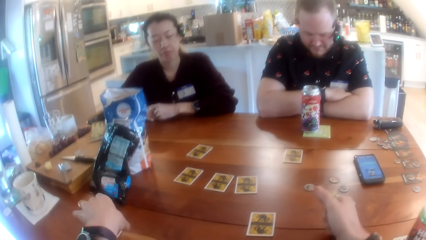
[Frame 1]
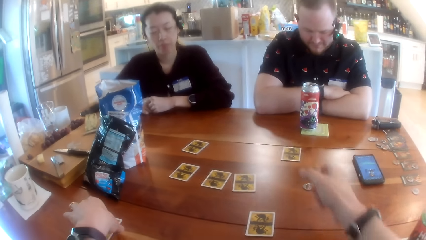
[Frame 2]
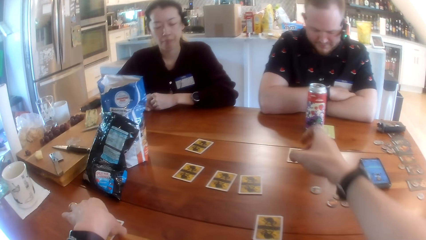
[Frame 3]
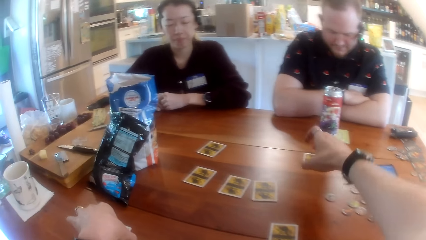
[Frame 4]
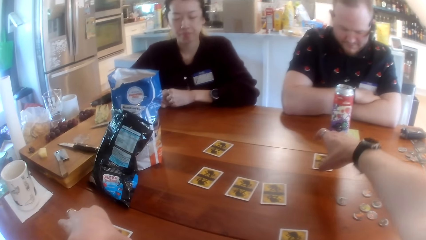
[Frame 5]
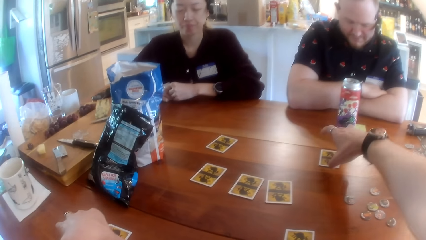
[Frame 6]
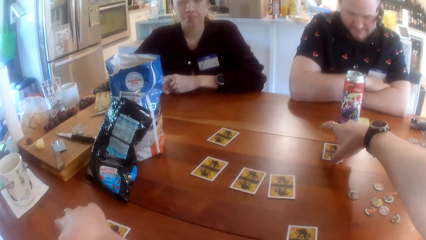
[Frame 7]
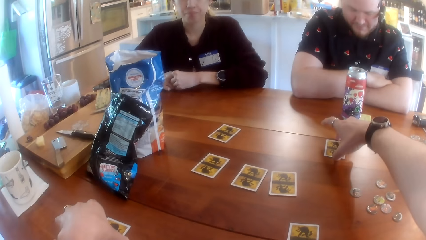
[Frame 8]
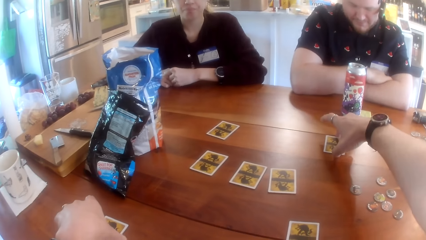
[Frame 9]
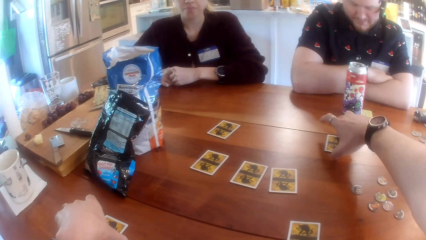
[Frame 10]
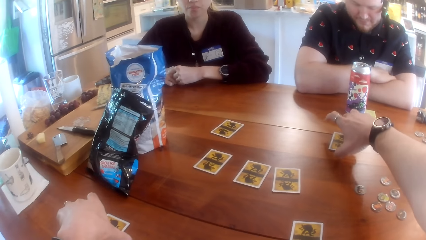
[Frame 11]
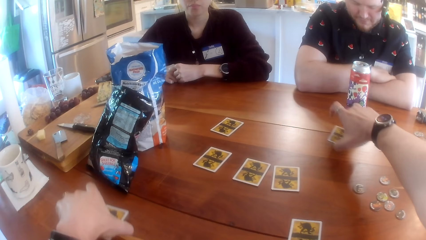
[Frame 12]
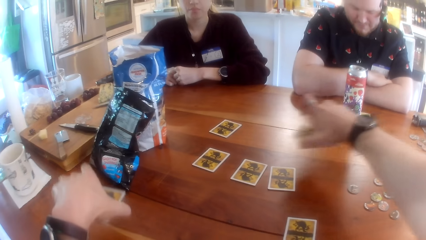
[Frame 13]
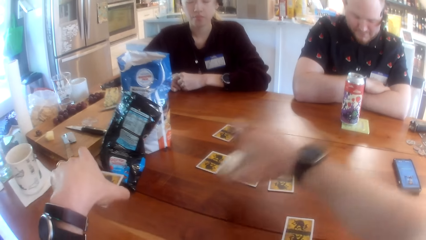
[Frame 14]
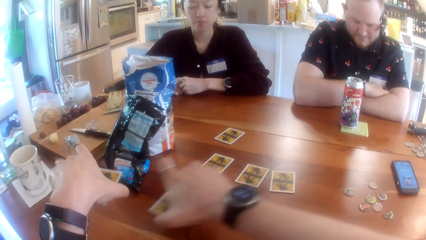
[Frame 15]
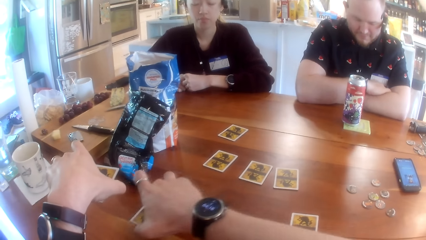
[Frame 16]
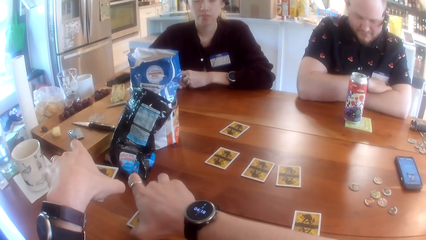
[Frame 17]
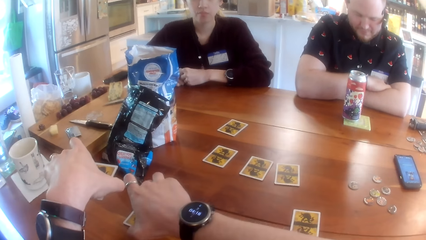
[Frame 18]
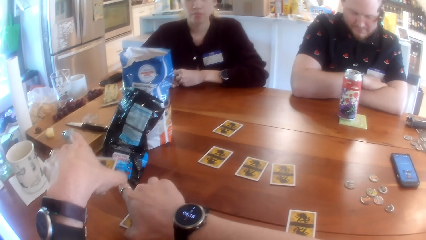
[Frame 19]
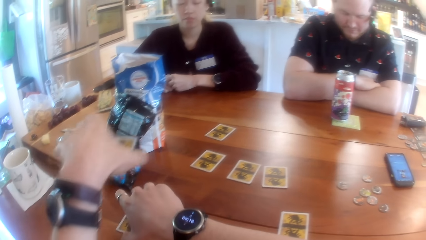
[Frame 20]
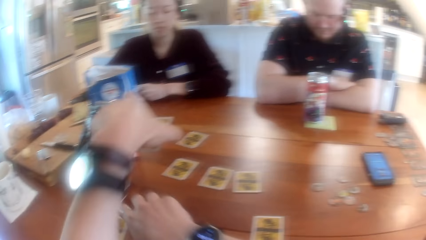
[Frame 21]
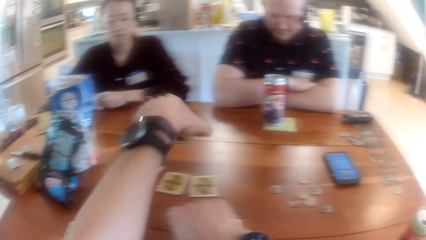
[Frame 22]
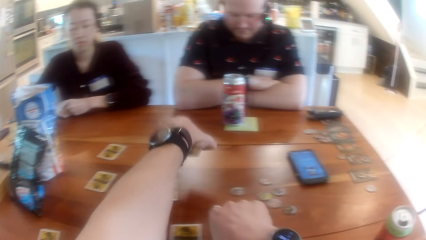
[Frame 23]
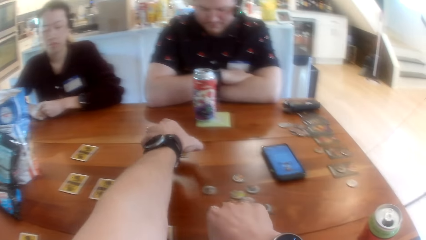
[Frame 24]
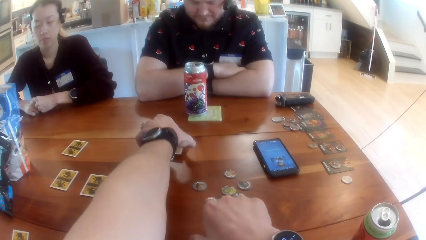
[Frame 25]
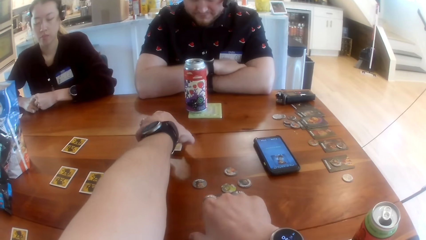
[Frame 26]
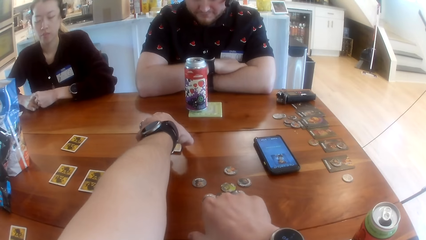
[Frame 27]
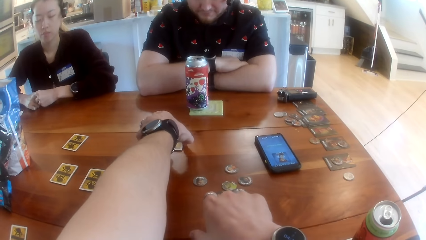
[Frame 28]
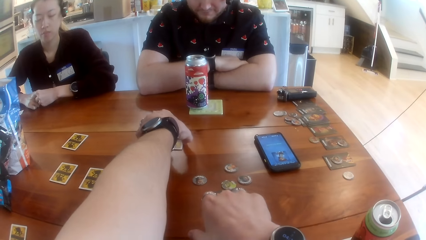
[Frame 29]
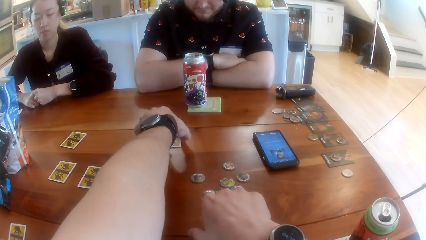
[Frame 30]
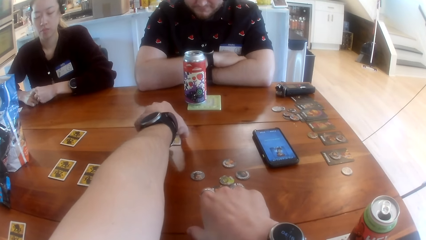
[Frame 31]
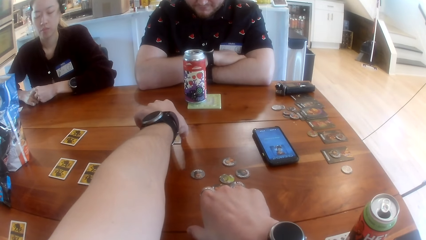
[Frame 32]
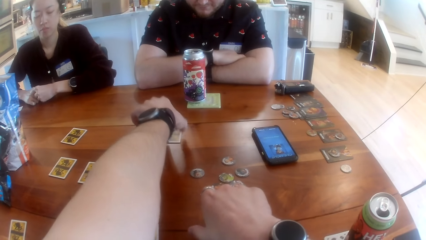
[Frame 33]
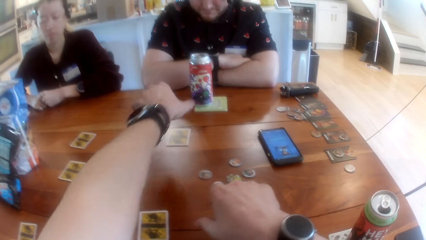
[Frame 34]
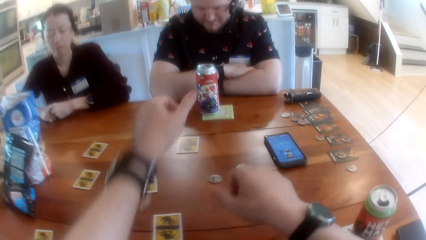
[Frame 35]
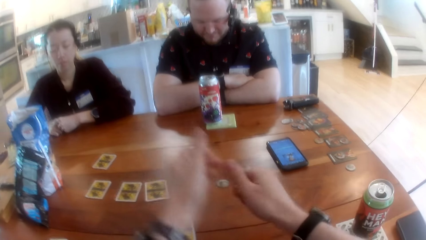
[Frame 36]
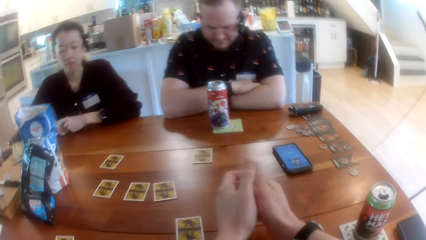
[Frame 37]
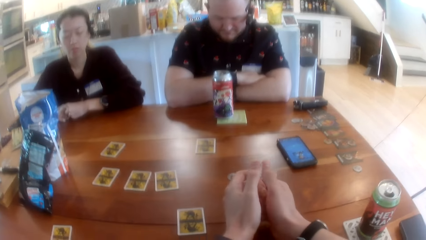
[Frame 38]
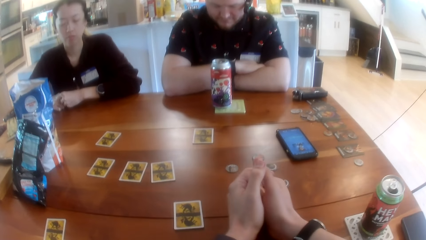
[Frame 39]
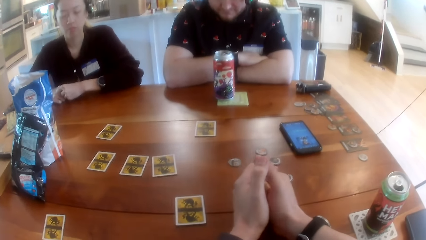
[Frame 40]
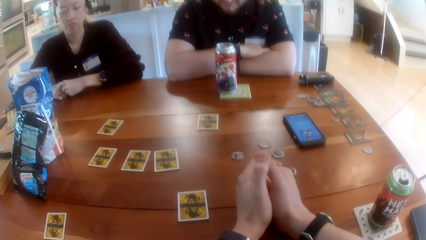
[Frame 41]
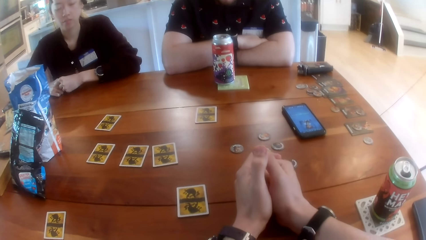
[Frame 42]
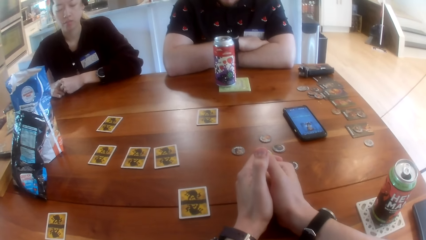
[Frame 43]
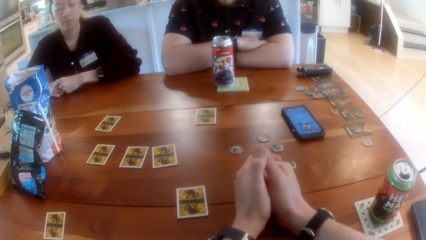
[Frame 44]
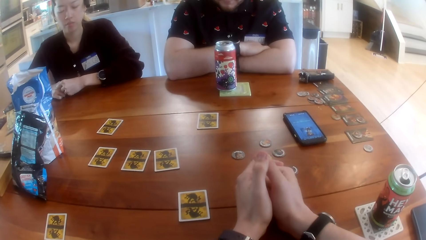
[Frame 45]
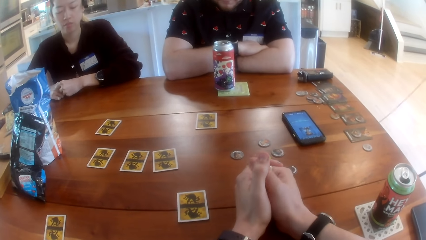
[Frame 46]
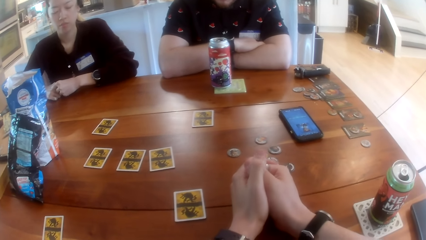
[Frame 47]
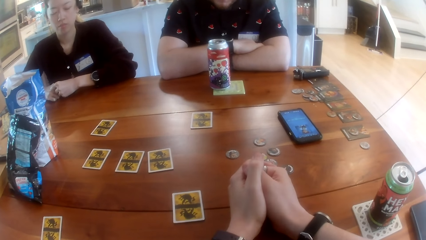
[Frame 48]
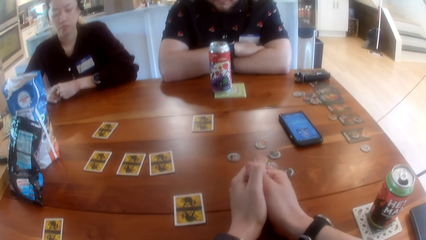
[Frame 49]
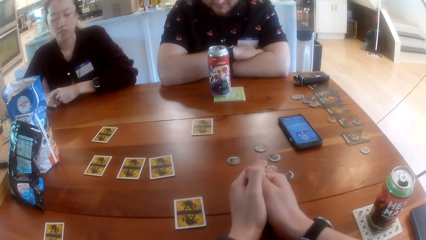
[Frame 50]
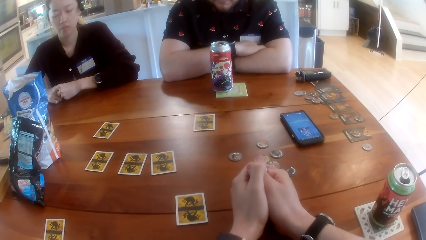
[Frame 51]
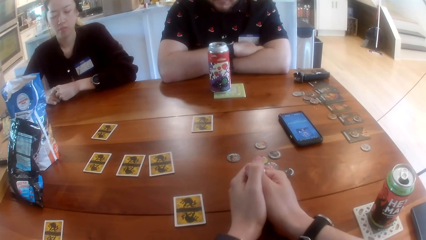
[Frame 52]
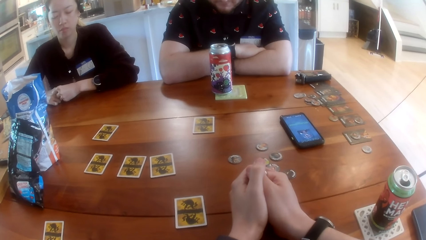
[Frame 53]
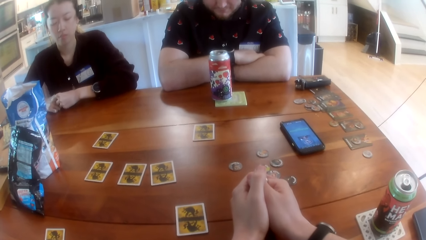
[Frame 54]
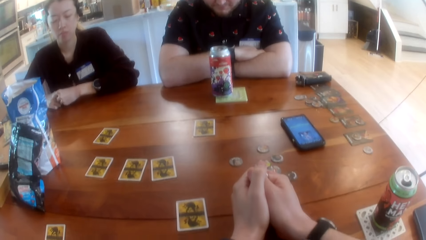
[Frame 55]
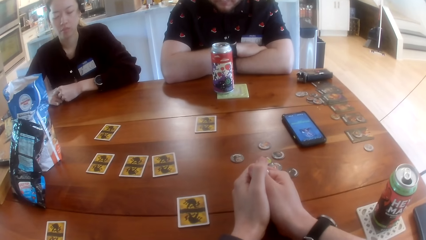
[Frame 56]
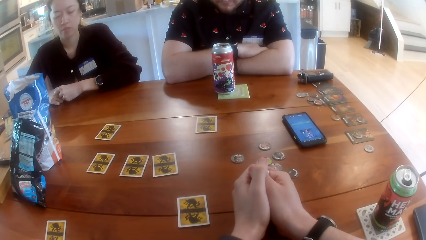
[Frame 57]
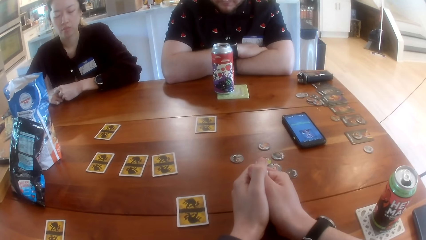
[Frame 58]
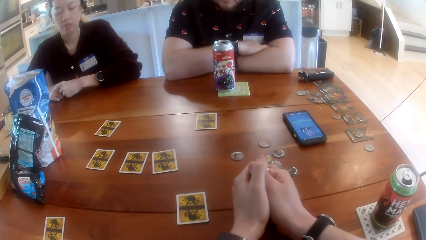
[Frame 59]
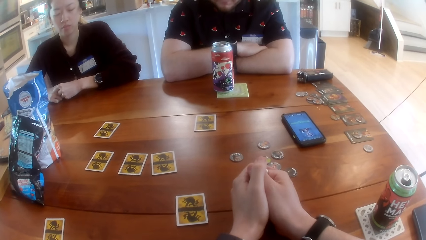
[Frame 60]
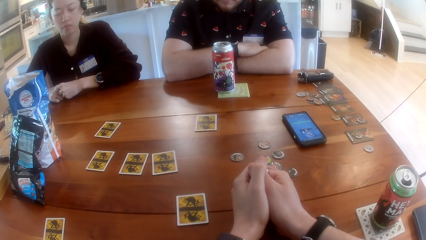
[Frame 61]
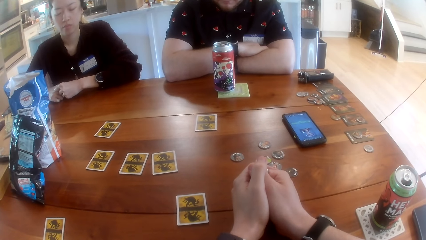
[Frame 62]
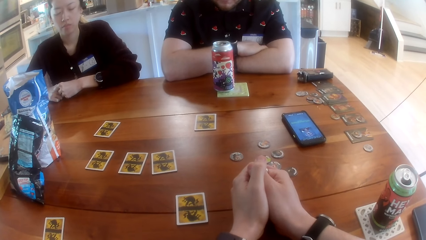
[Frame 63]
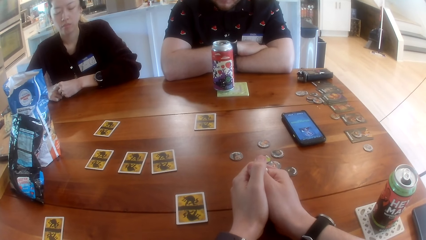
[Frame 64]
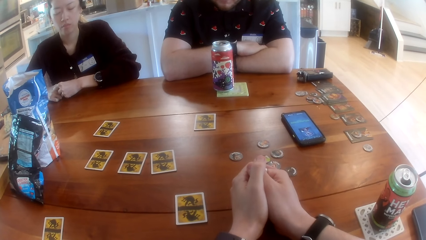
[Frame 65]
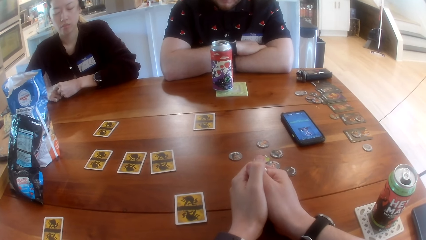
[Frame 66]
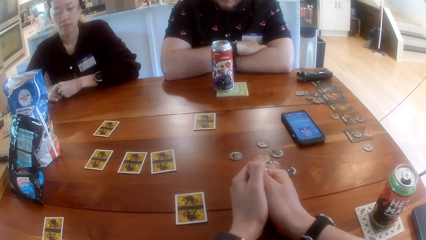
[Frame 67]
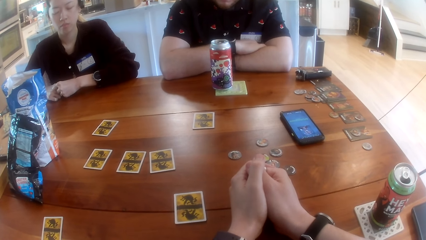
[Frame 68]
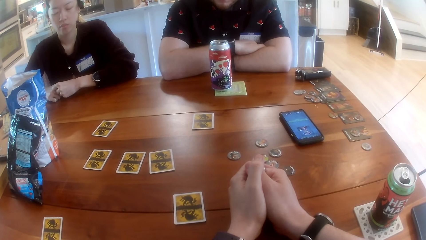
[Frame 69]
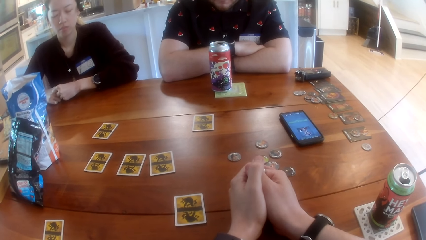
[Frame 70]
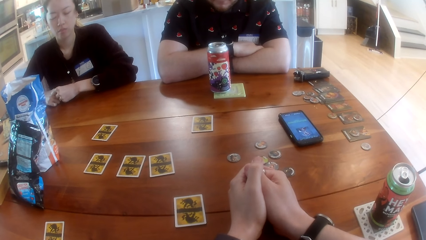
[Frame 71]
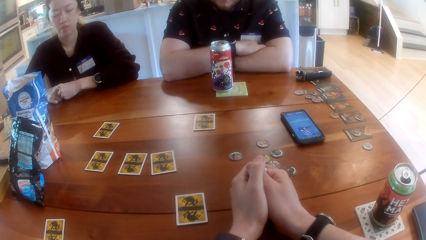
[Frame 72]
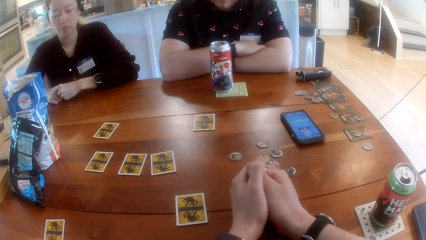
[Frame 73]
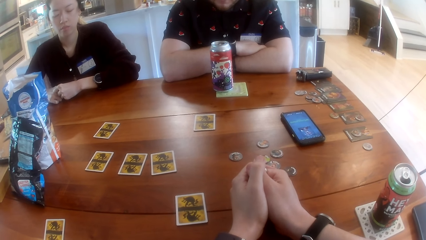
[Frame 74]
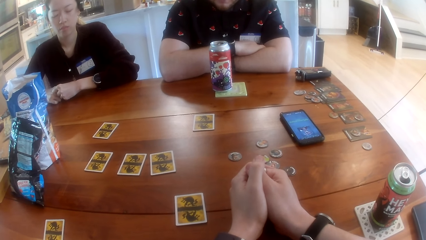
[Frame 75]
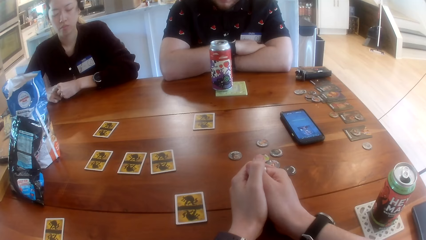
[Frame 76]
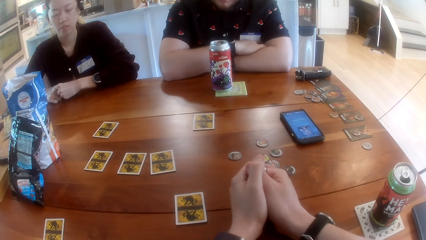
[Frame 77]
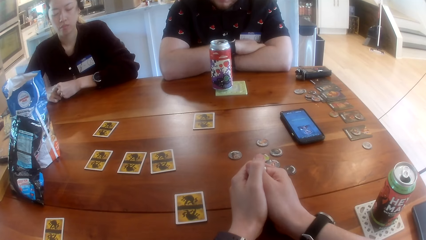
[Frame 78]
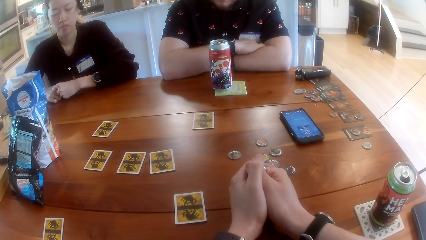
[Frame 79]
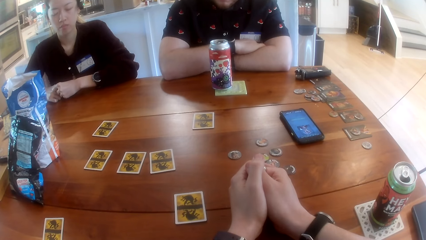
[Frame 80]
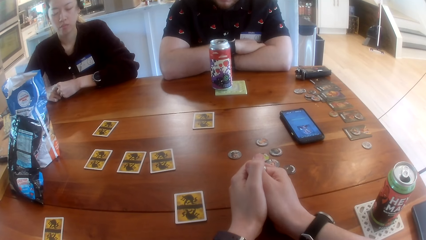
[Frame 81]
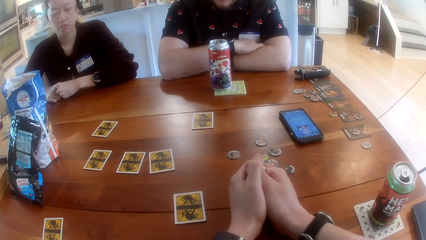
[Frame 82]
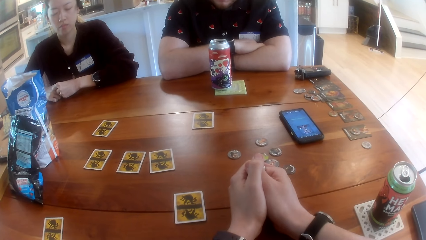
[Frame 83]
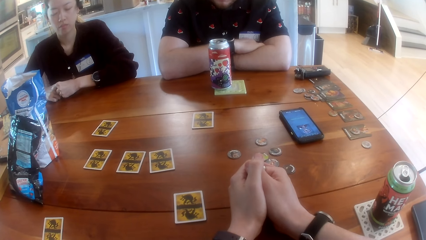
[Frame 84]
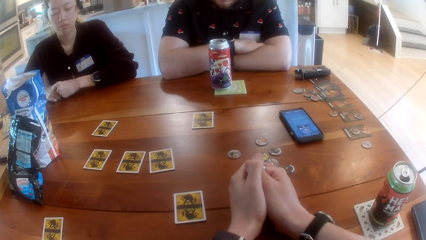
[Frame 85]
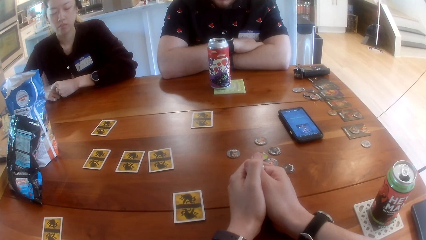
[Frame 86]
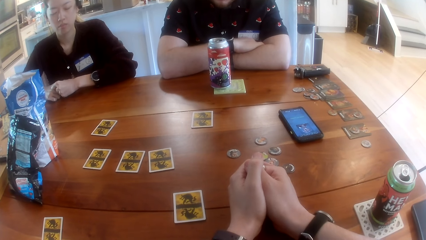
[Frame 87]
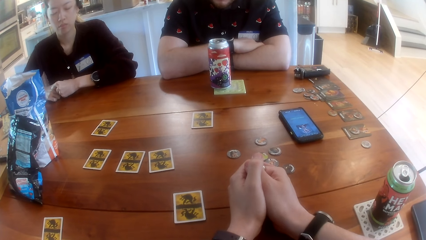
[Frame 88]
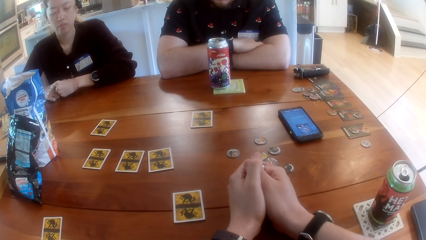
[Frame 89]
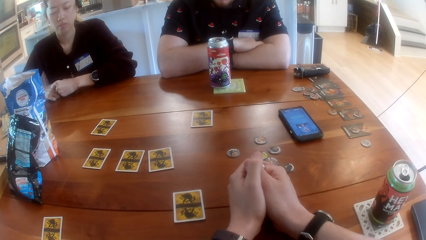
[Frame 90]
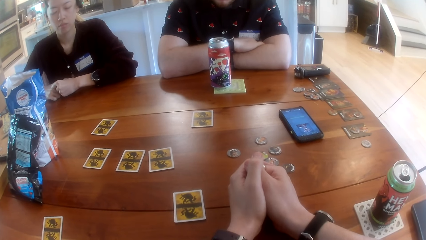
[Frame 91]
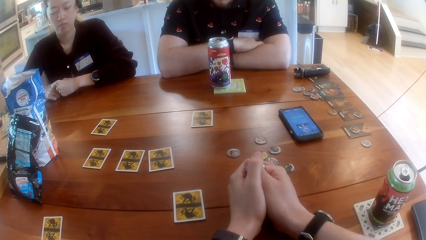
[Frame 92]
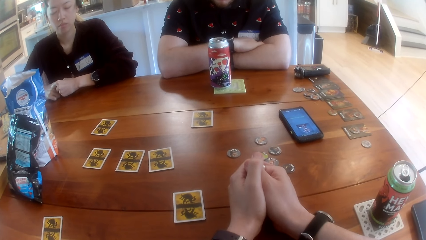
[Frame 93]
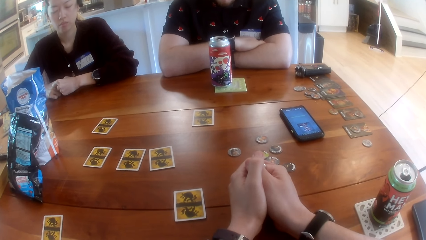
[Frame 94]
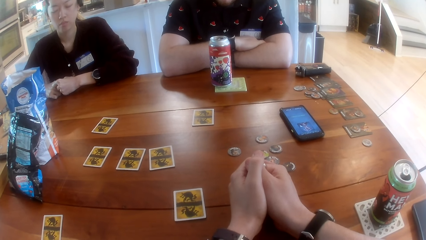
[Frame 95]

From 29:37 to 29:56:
The camera wearer repositions two cards on the table with both hands. They swap the cards. They stare at the table.
